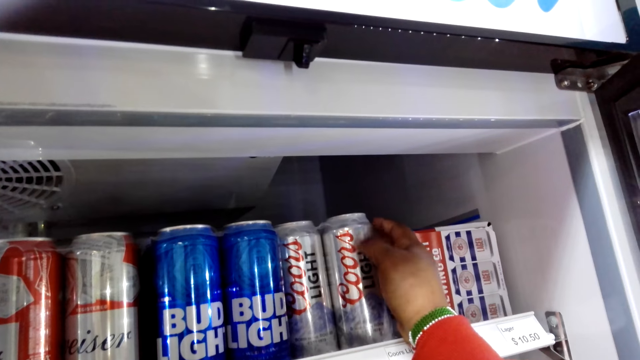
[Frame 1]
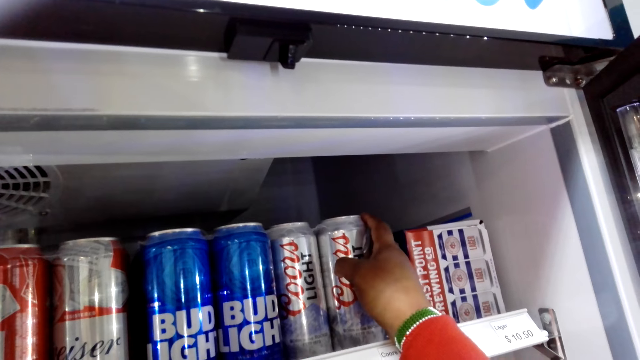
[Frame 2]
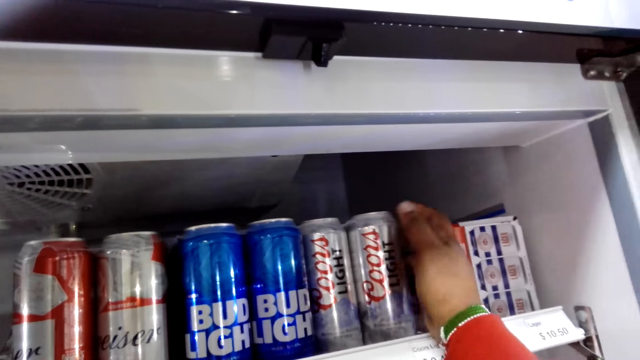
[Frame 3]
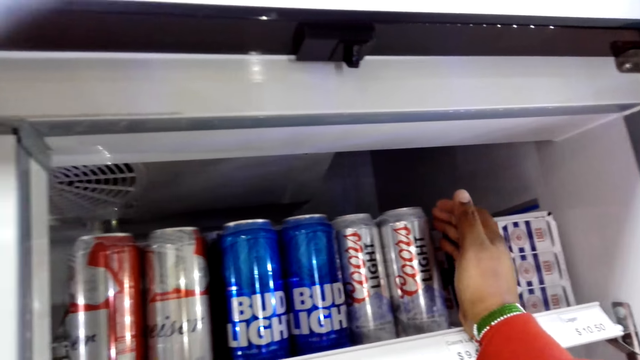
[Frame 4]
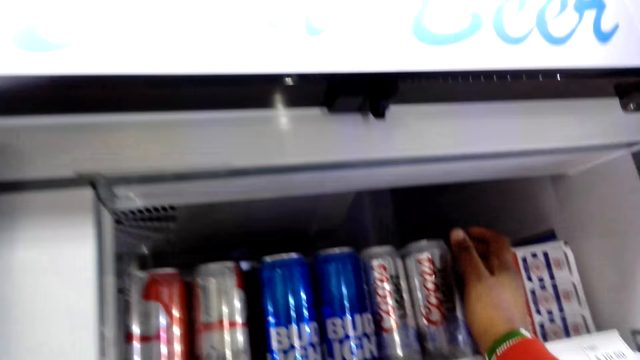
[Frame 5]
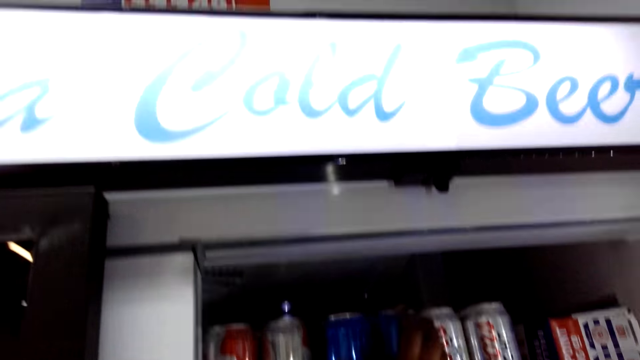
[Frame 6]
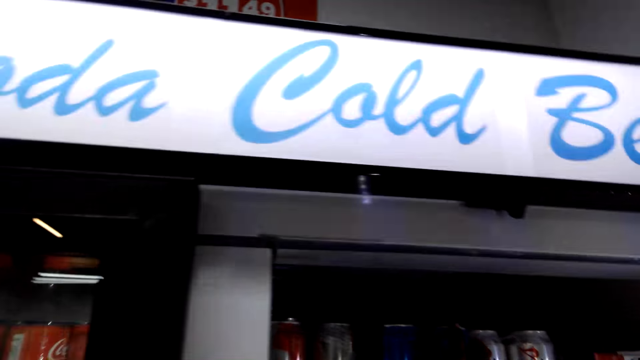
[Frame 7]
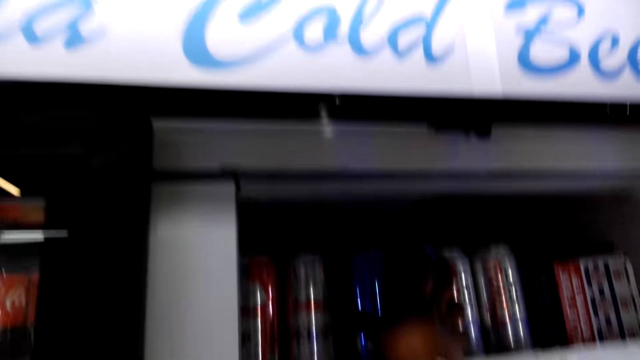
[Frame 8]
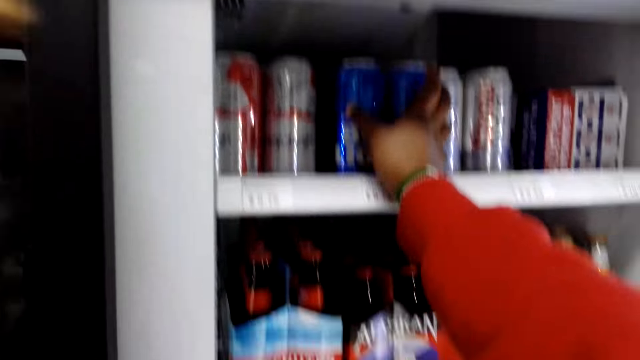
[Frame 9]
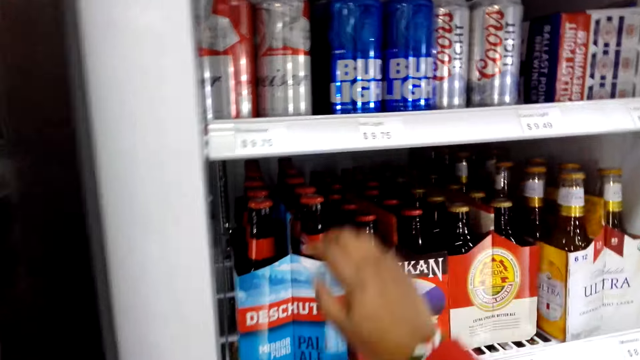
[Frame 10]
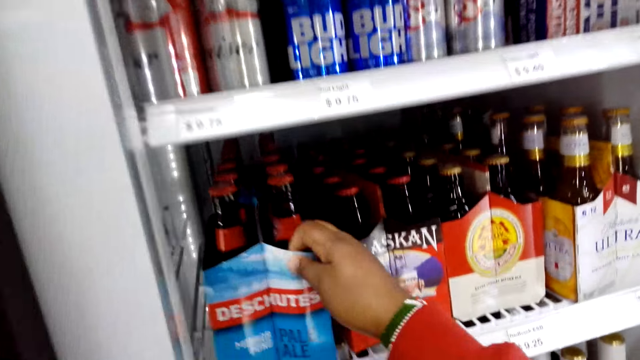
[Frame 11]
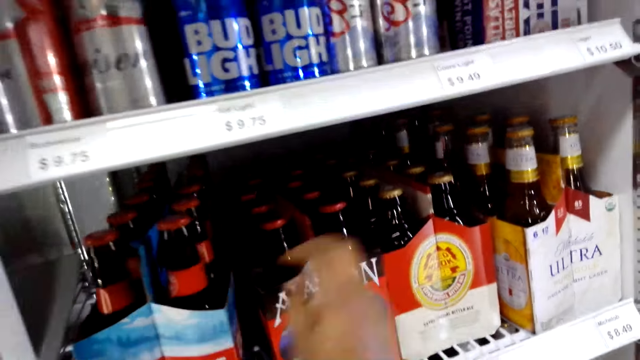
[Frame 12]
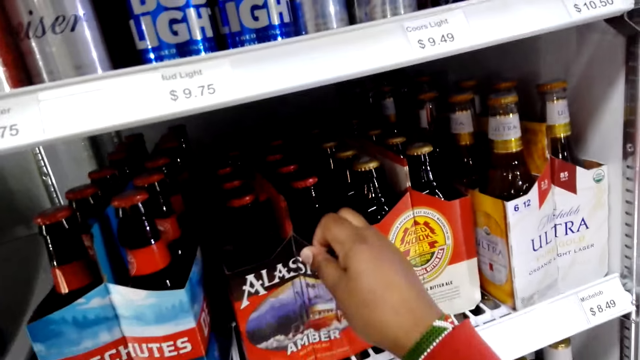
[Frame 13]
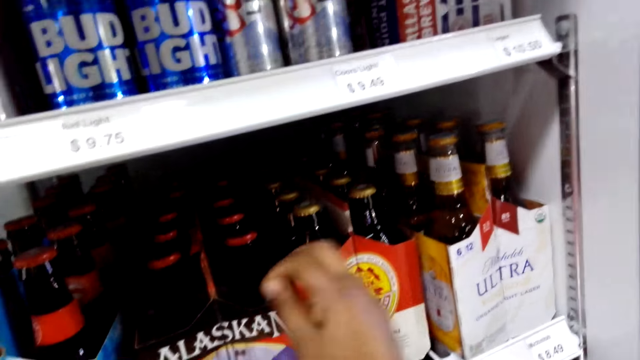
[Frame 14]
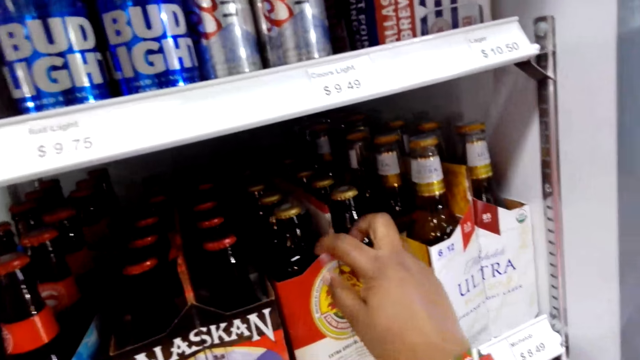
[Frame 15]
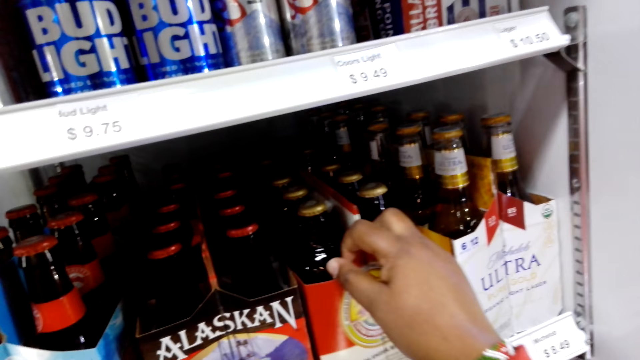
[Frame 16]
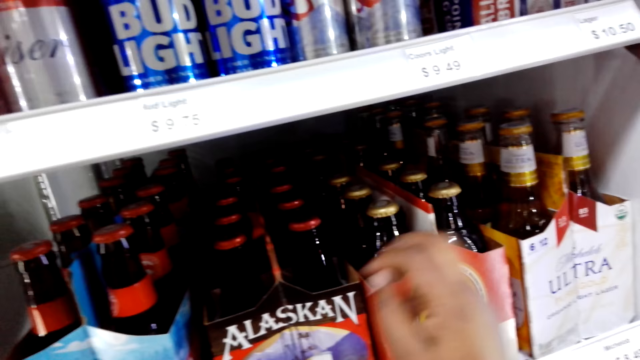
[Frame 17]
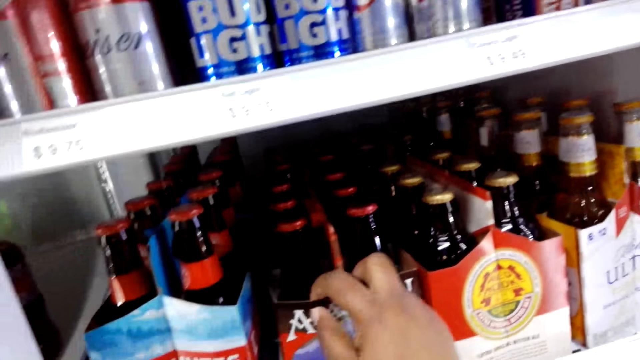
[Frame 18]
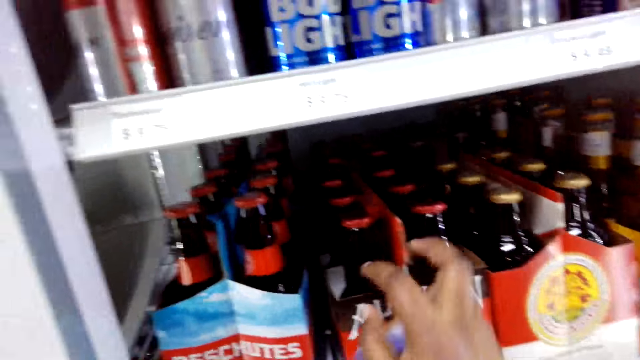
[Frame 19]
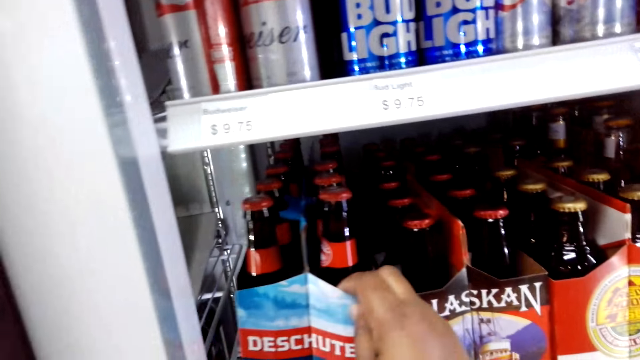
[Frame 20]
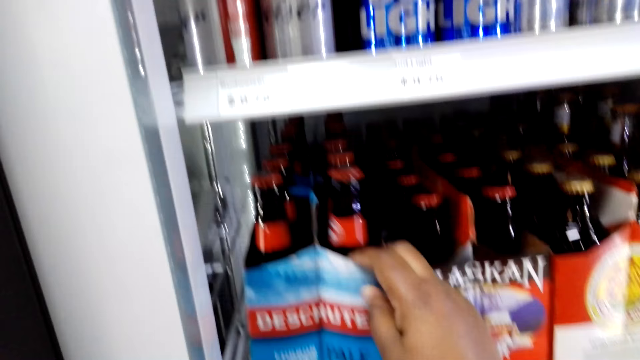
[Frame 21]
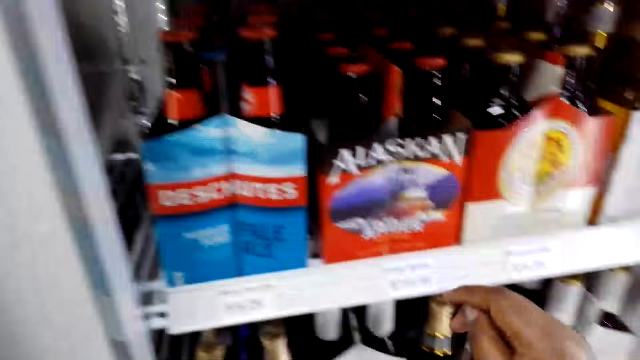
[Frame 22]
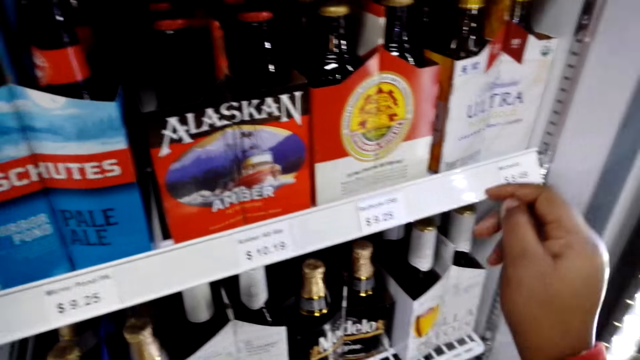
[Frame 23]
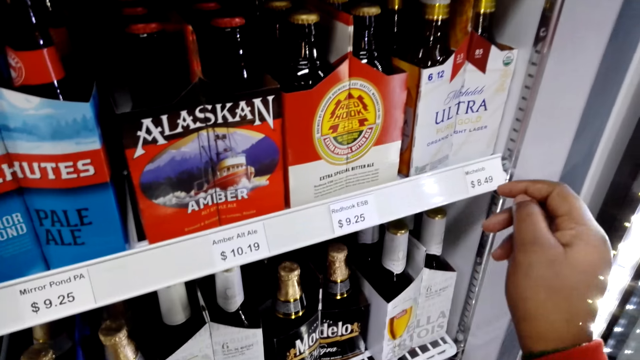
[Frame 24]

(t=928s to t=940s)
The camera wearer lets go of the diet soda. They touch the blue light drink. They touch the beer carton. They pull the beer cartons in the fridge repeatedly.

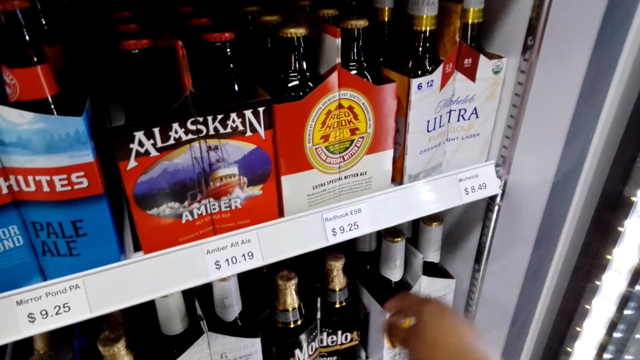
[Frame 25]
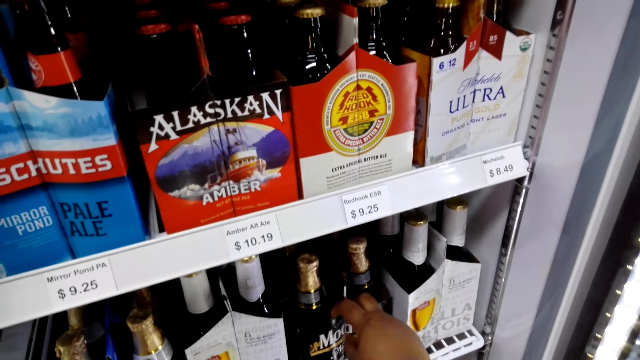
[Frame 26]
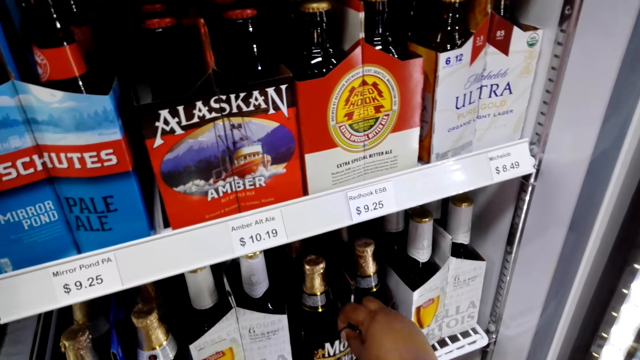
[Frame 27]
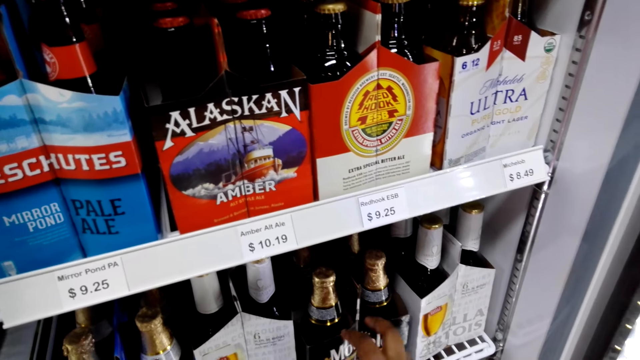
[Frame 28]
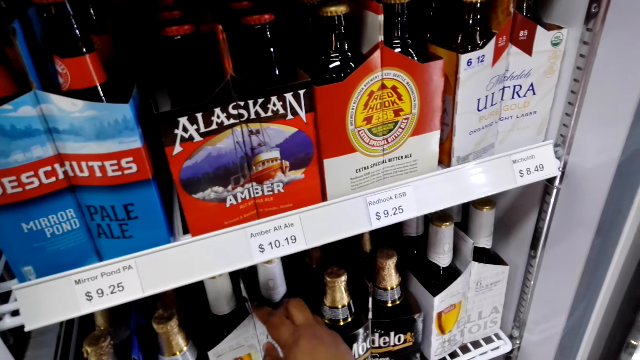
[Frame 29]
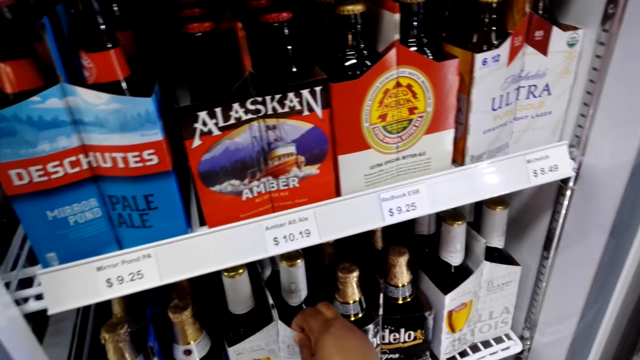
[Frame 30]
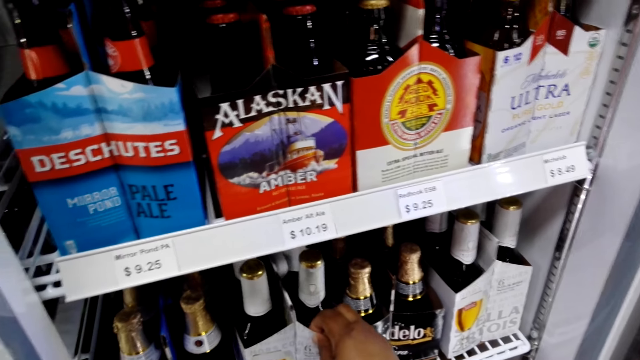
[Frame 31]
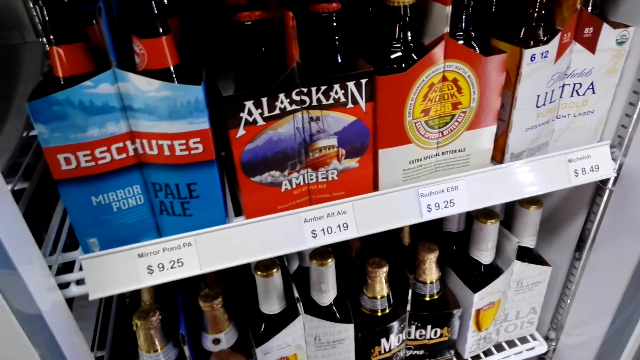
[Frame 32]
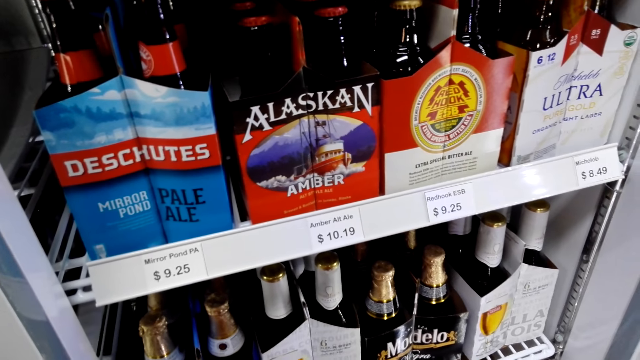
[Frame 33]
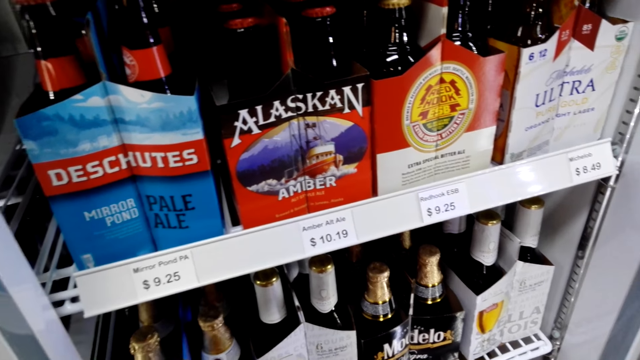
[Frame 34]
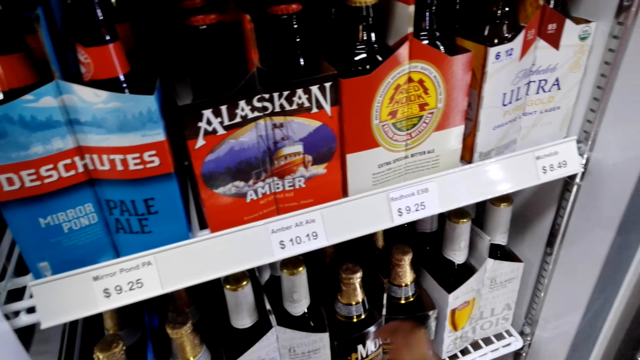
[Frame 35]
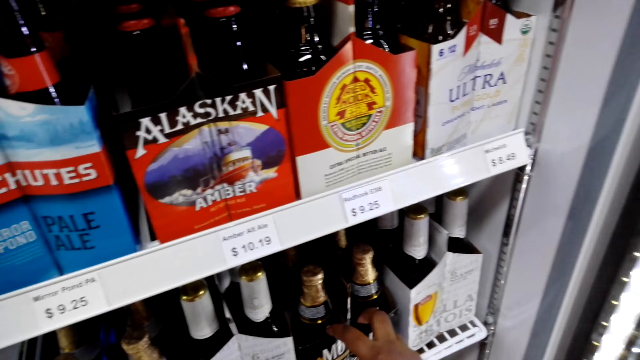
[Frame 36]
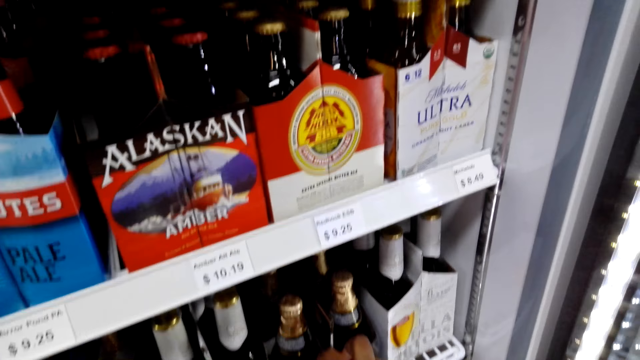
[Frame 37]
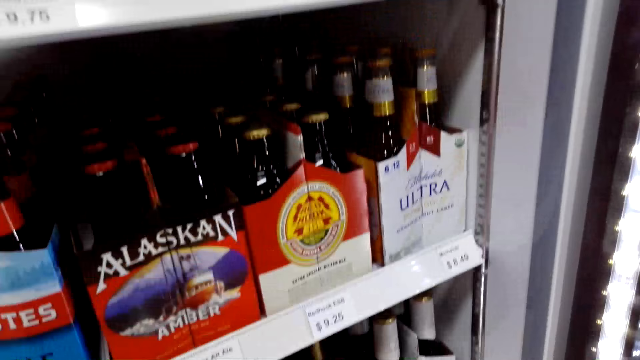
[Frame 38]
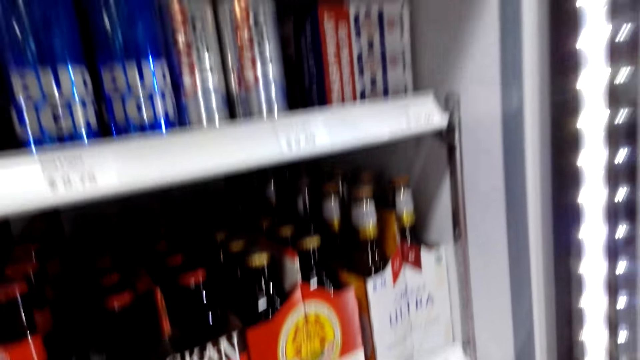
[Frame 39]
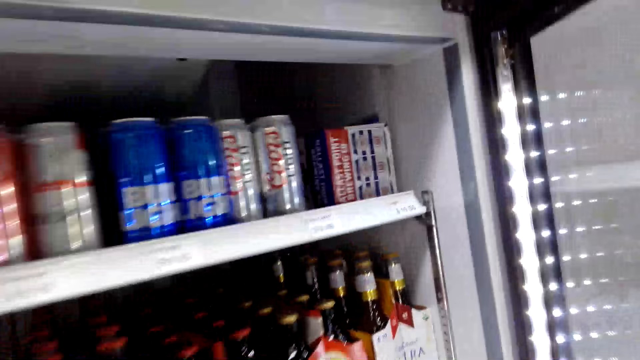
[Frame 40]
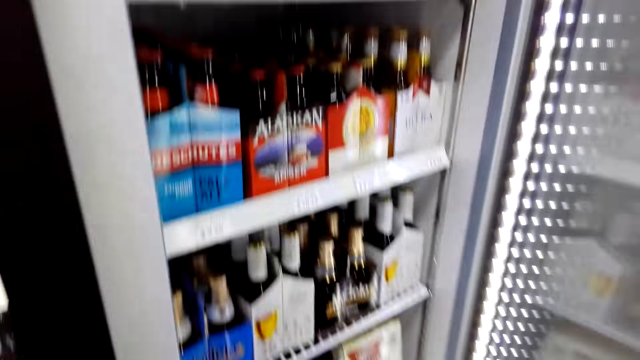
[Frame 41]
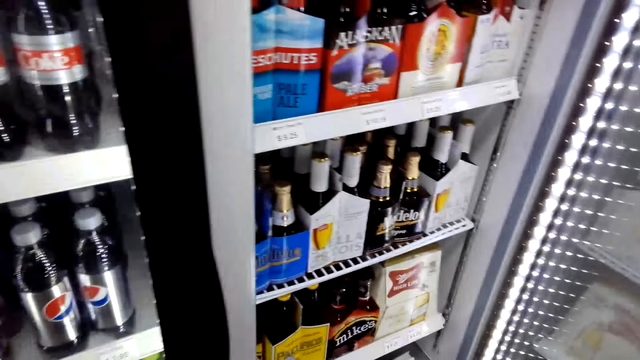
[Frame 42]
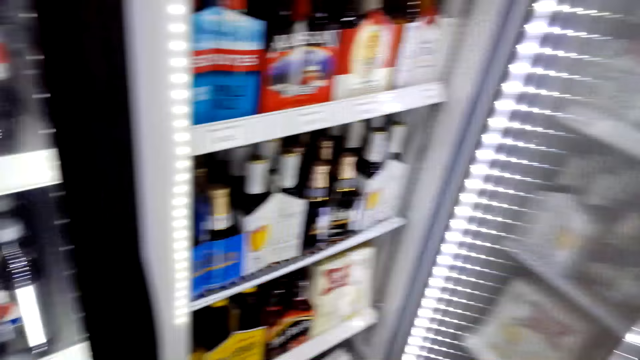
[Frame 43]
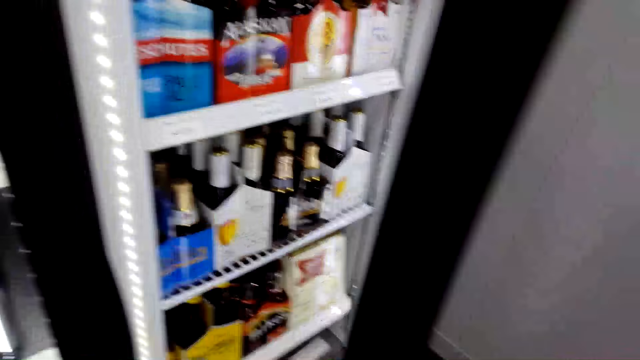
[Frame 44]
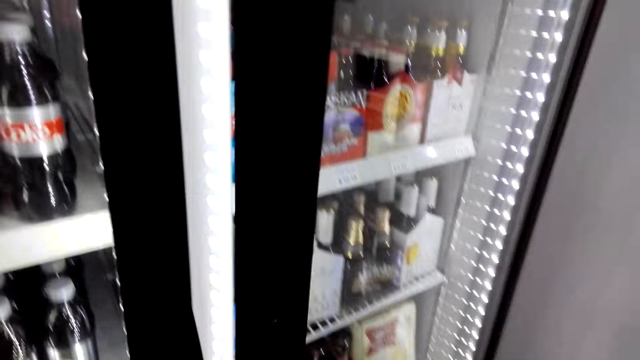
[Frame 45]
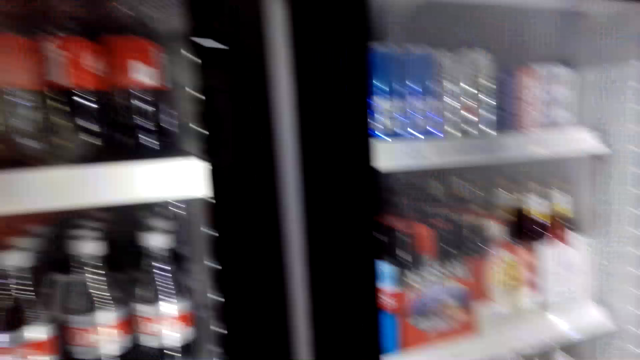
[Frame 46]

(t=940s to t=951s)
The camera wearer pulls a beer pack in the fridge repeatedly. They close the glass fridge in the store.
